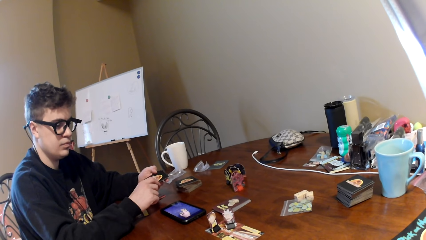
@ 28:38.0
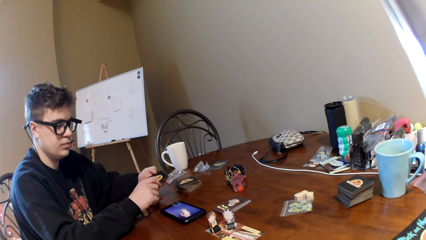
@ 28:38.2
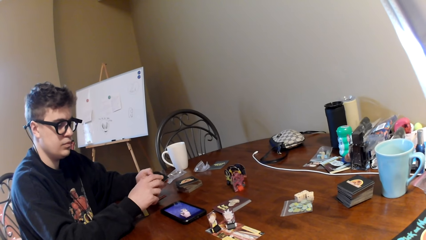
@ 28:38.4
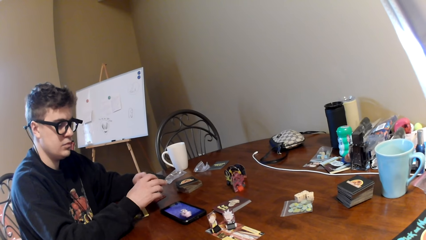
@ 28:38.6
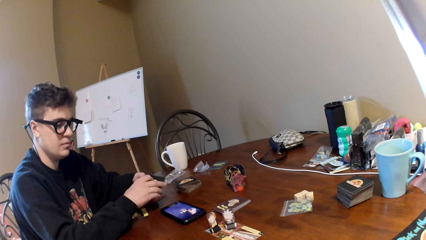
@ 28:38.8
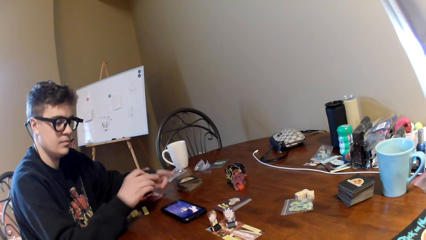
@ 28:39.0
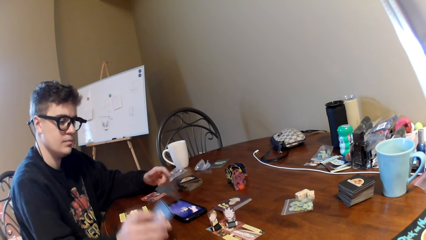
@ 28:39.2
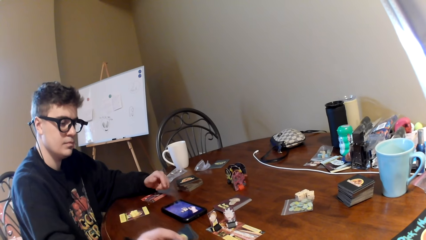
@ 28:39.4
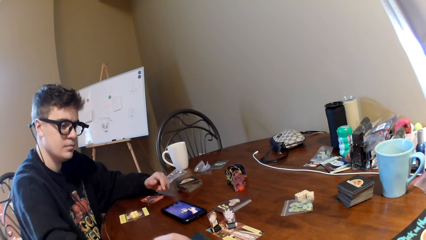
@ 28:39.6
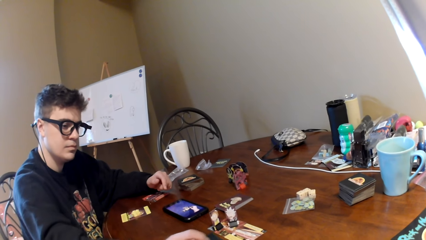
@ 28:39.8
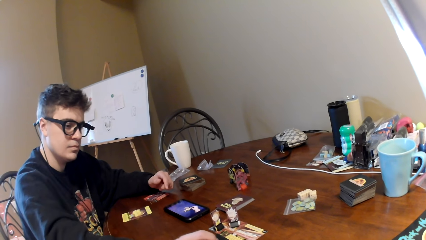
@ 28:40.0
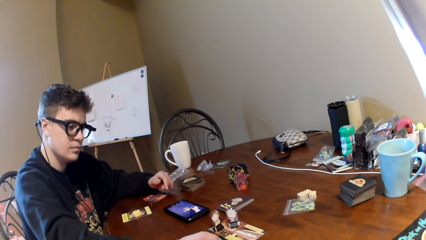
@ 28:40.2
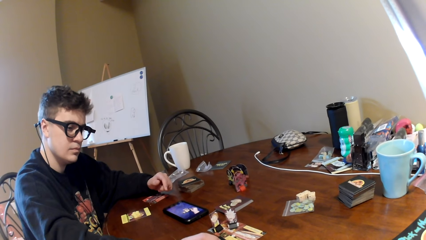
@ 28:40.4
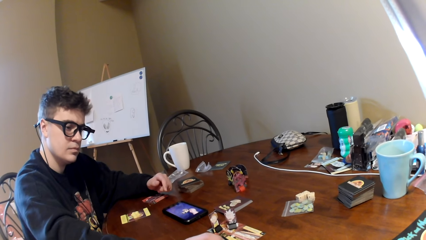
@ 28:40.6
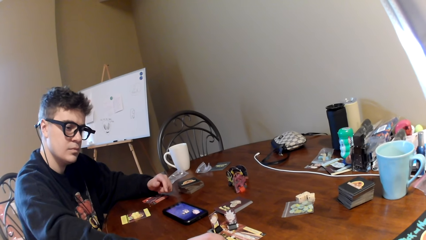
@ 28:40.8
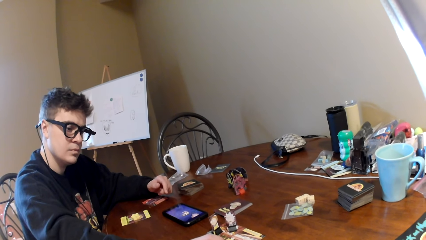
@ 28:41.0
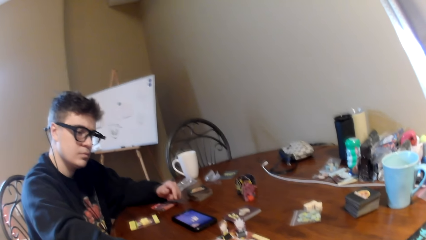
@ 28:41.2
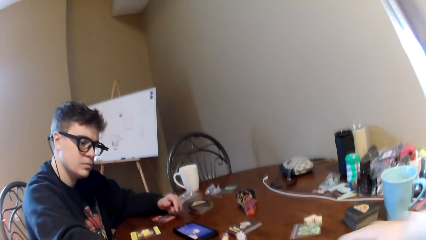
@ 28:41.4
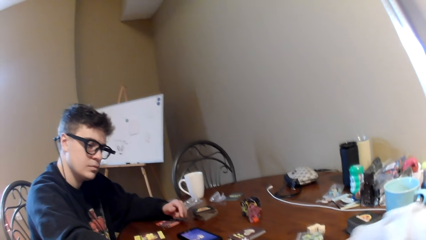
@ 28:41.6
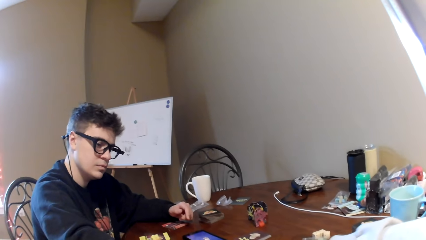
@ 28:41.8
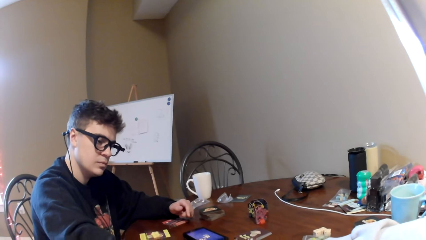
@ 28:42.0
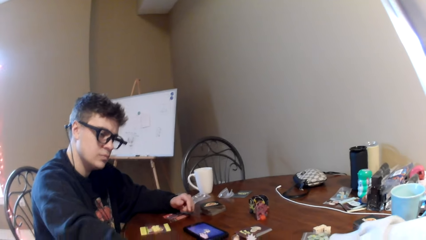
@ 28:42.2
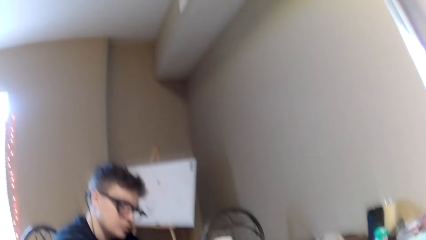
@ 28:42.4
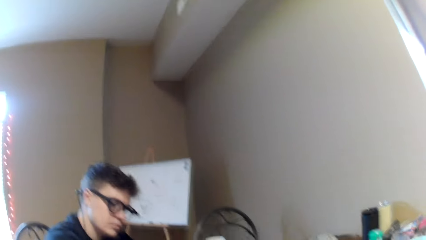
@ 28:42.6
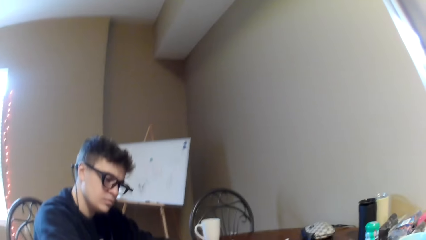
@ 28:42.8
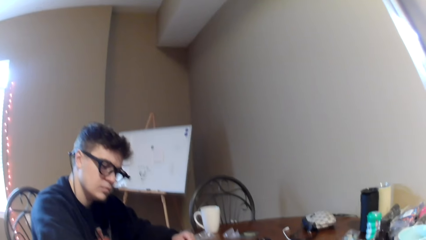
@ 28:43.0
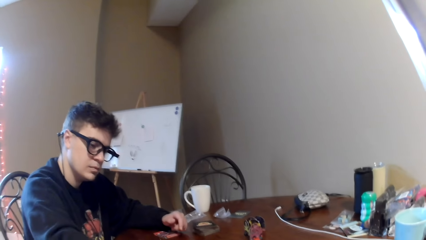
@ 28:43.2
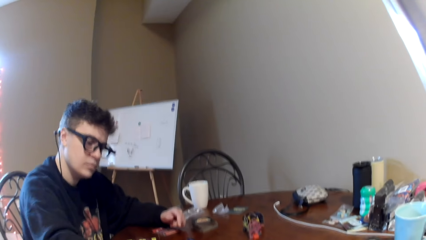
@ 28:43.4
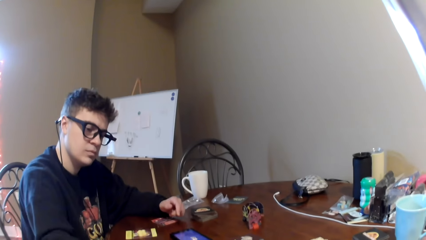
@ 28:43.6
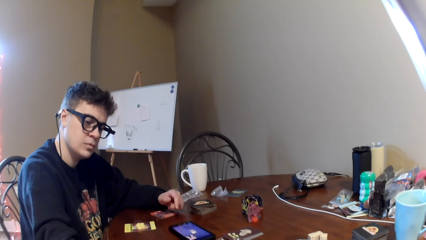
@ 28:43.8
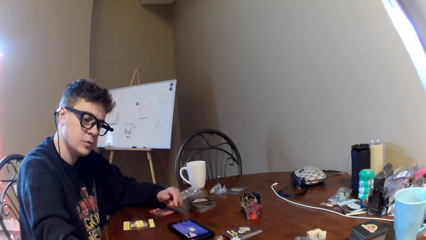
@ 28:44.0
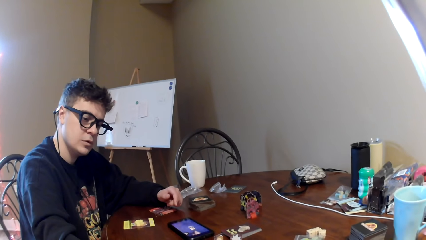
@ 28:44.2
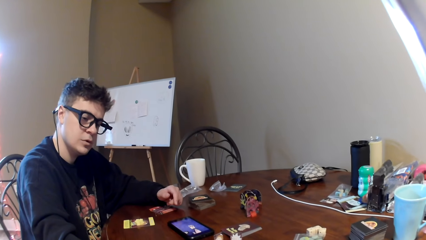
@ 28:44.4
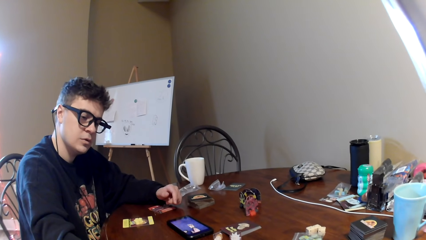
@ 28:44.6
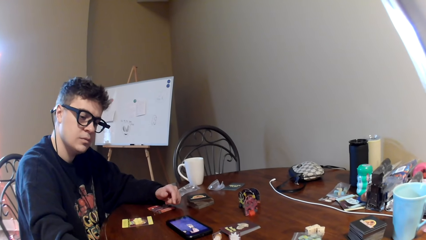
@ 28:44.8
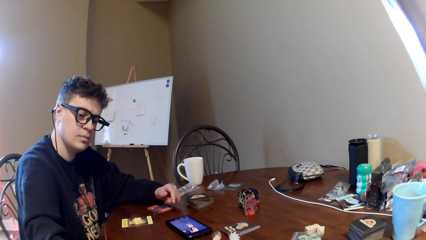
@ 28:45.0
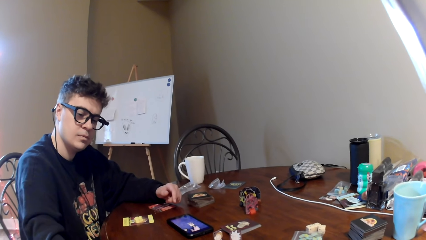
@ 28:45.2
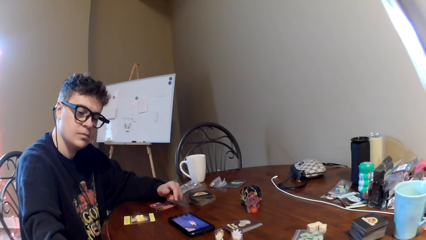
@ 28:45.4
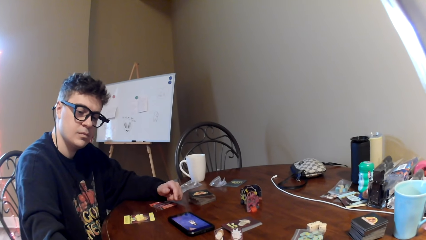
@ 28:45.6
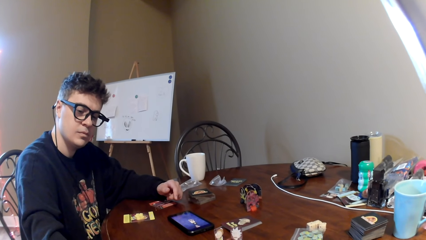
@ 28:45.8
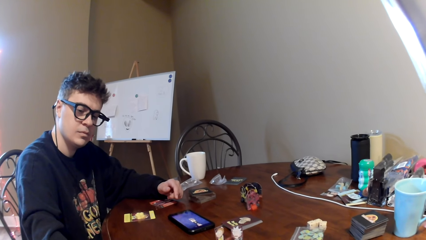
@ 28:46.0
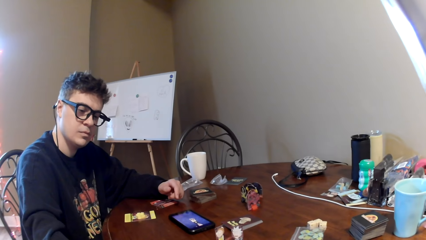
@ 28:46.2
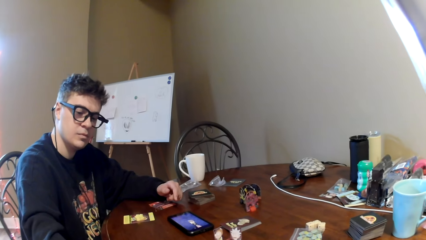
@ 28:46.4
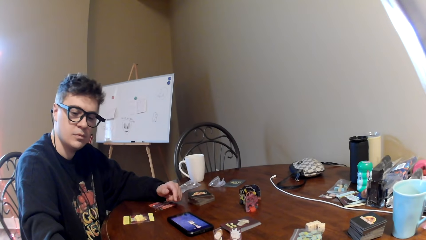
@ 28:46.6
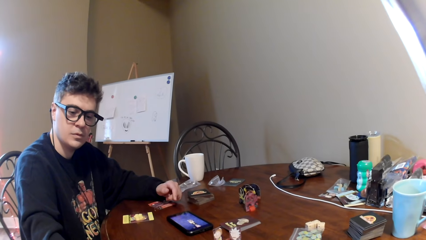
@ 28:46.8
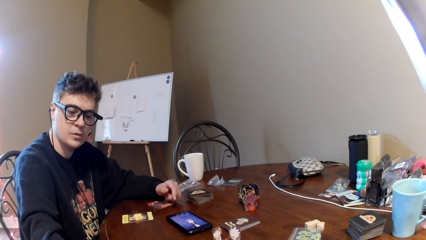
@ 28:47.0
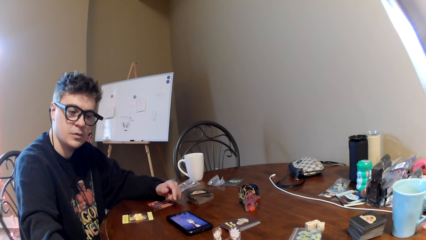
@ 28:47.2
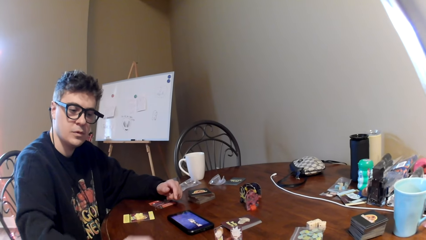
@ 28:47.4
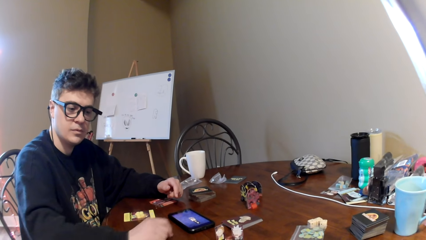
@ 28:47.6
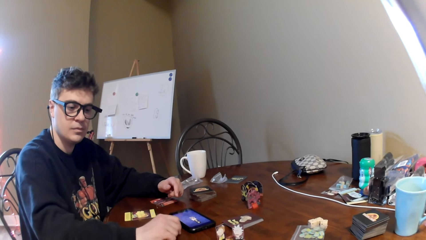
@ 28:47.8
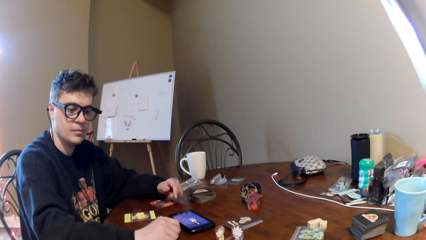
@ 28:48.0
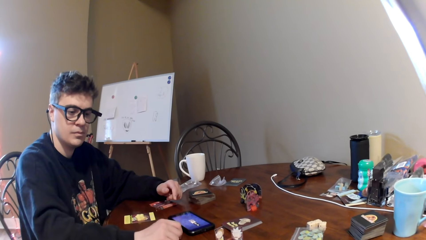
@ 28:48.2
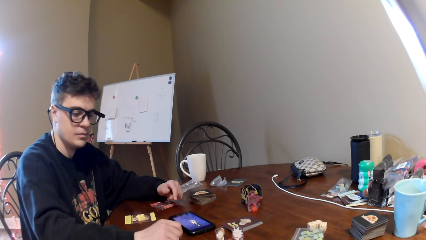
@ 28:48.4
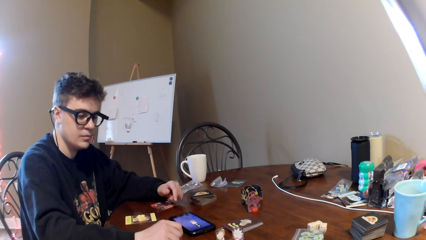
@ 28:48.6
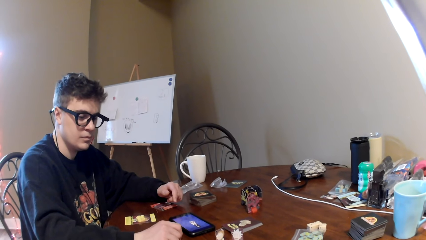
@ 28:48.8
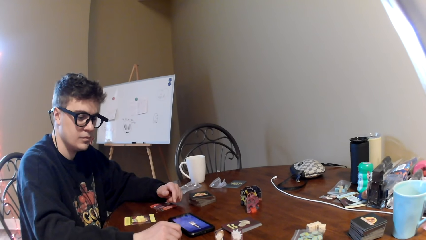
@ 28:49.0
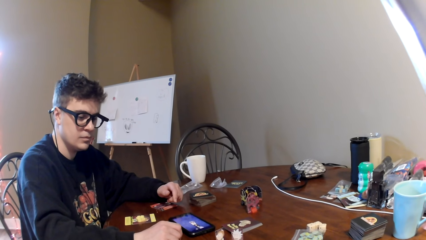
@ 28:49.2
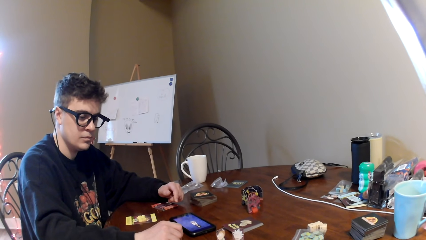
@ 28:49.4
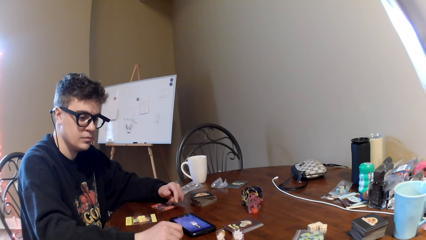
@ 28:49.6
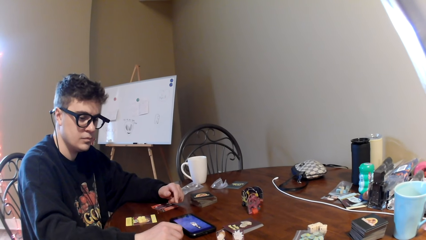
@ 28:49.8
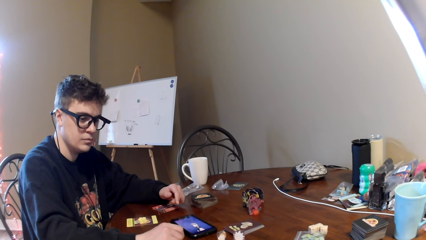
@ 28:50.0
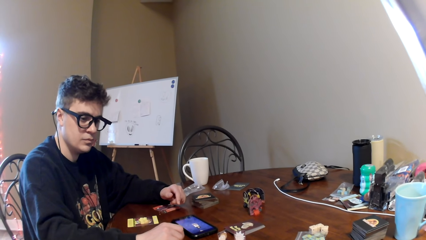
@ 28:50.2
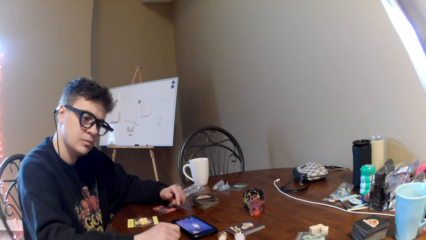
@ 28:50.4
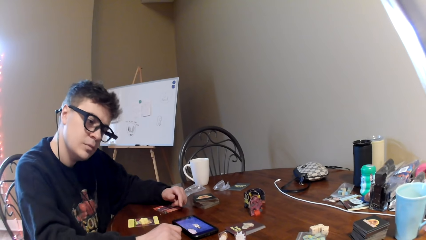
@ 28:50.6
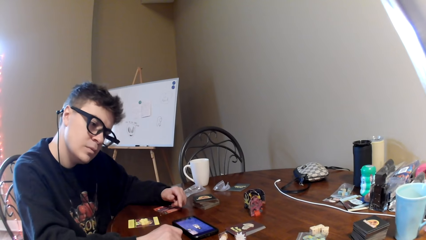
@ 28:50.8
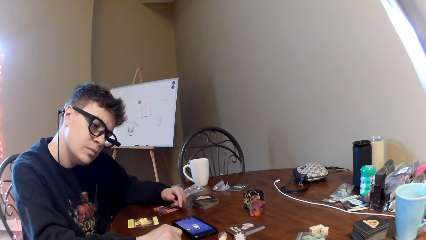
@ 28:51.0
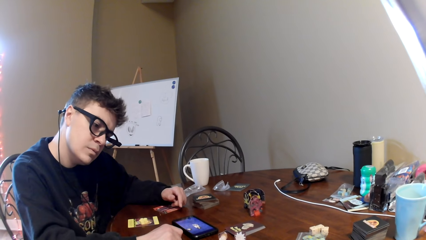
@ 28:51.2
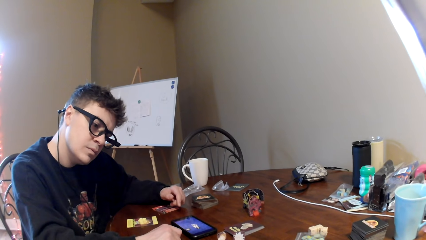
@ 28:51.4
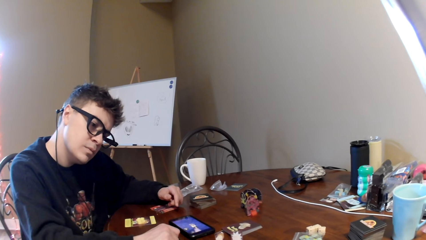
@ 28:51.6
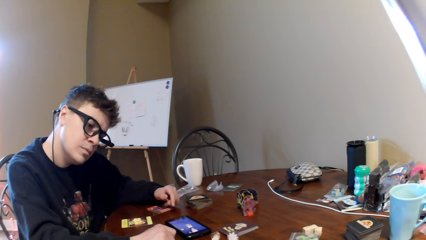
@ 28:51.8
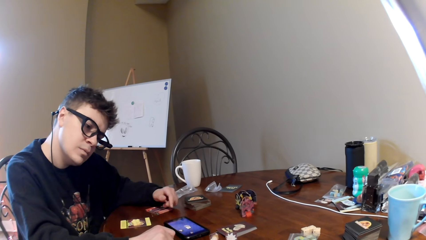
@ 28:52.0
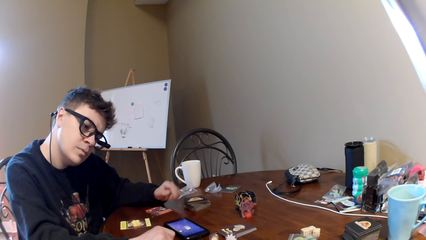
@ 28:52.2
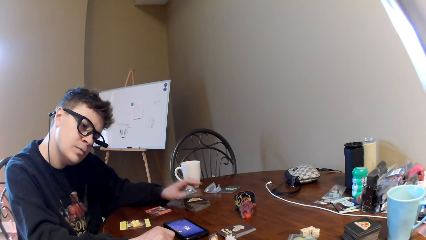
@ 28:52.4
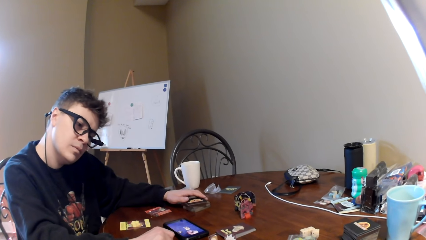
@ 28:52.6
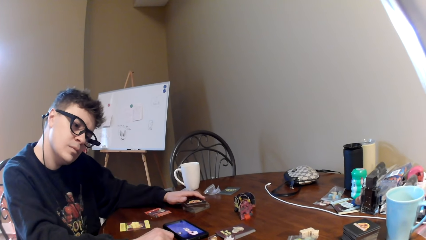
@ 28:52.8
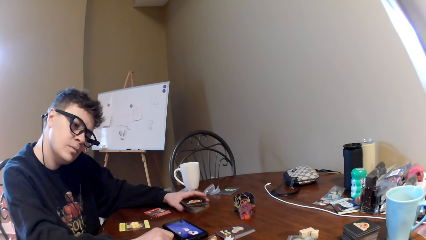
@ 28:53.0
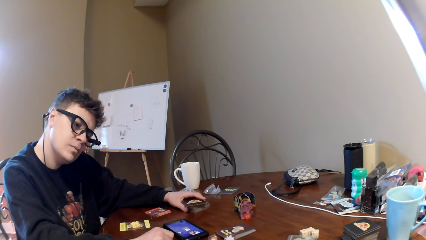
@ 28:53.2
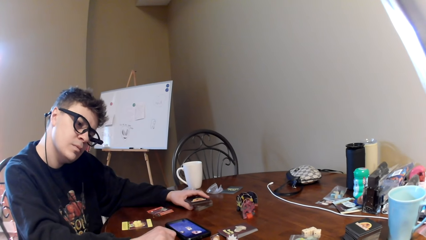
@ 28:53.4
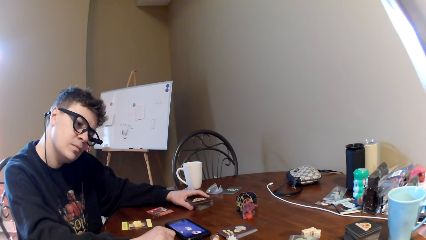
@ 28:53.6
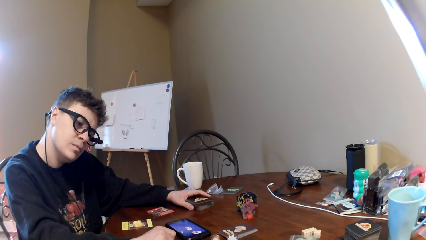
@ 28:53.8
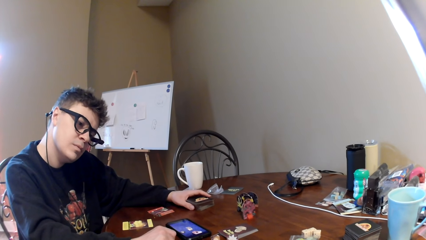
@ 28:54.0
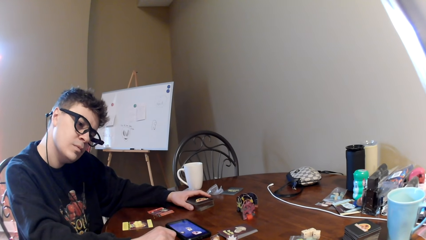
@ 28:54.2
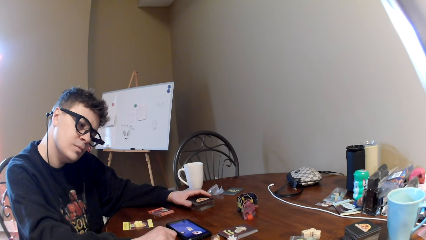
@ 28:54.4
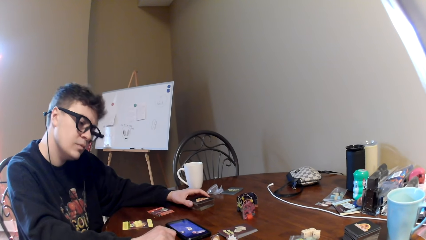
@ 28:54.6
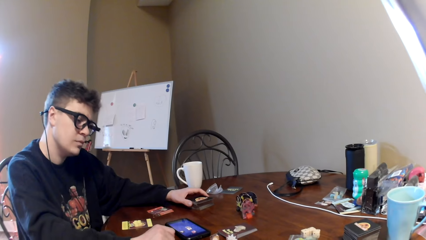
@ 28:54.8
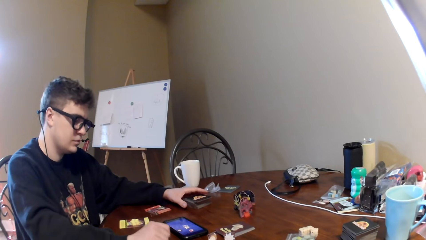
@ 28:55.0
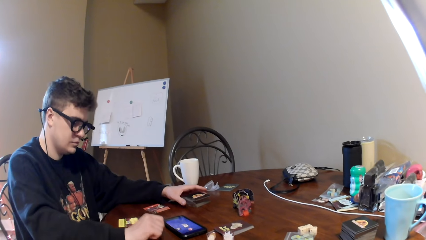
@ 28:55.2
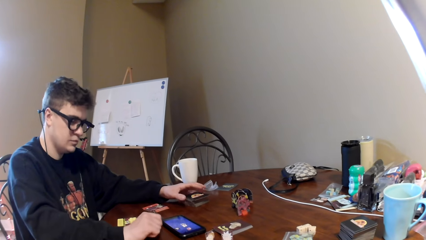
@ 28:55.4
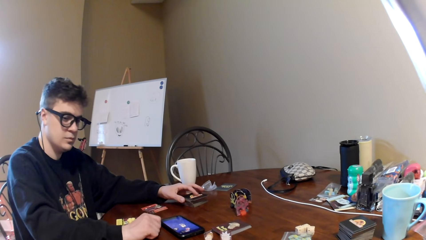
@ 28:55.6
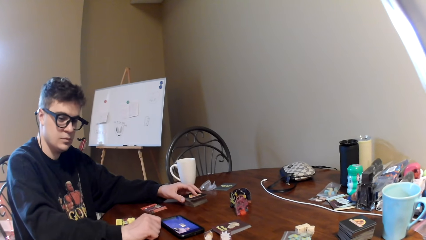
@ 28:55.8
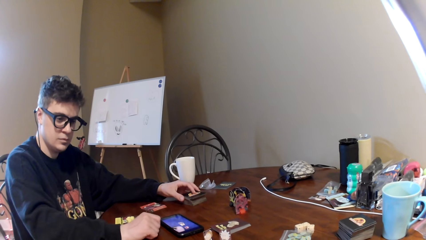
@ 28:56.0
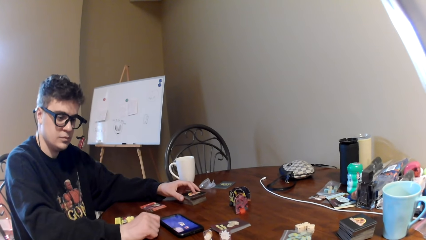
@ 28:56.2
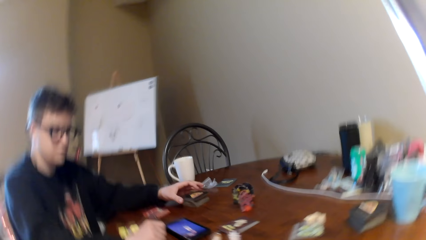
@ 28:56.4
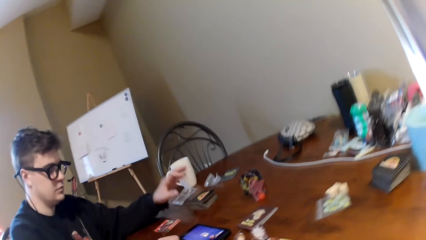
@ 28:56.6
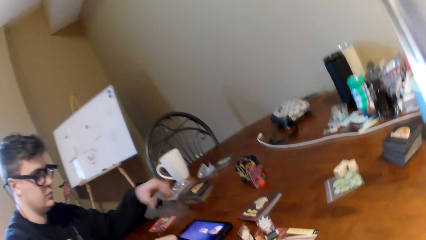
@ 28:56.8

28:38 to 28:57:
A man places the playing cards on the table and looks at the playing cards. The camera wearer moves his hand on the table. He looks around. The man moves his hand on the table. The man looks at the playing cards, holds the cards, touches the playing cards, and looks around.
